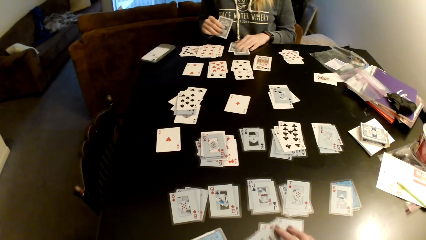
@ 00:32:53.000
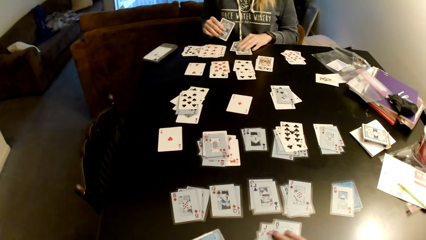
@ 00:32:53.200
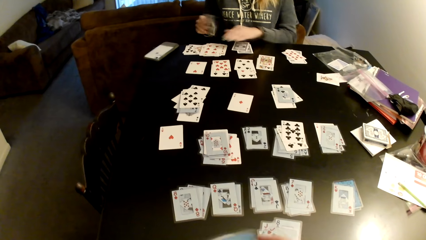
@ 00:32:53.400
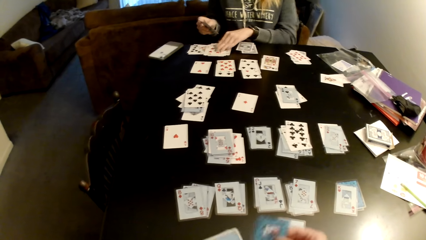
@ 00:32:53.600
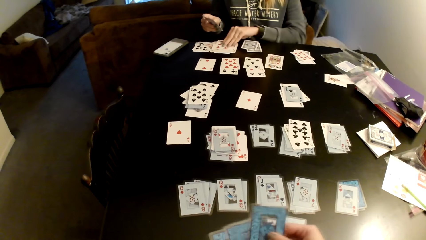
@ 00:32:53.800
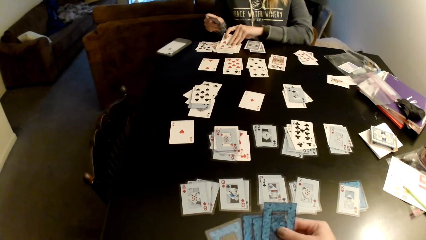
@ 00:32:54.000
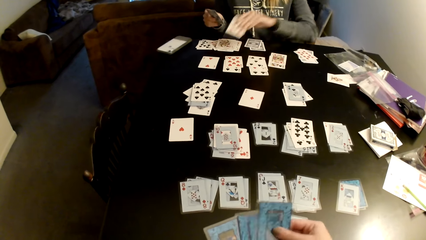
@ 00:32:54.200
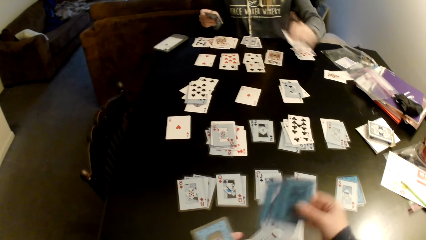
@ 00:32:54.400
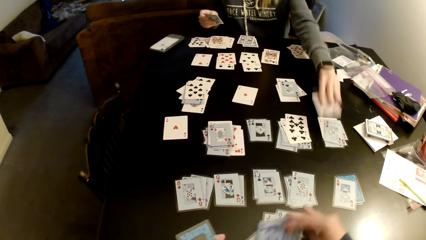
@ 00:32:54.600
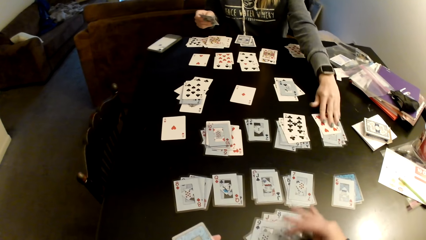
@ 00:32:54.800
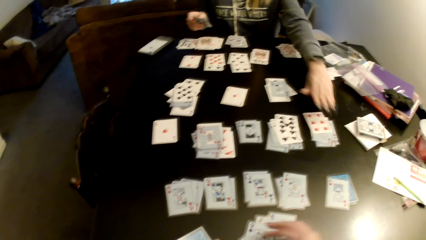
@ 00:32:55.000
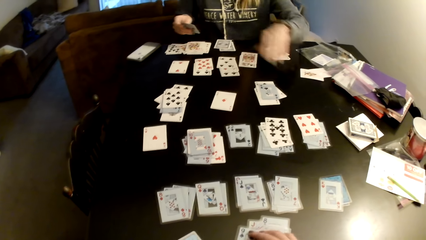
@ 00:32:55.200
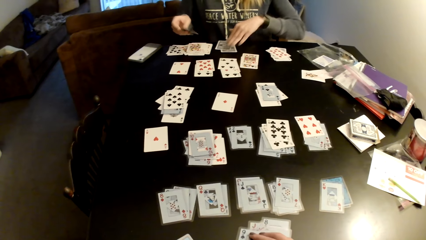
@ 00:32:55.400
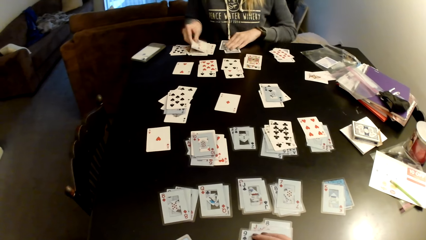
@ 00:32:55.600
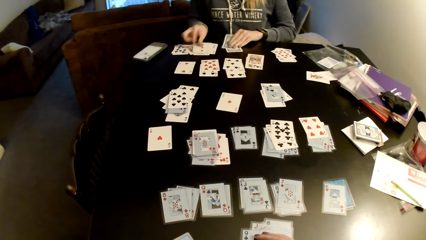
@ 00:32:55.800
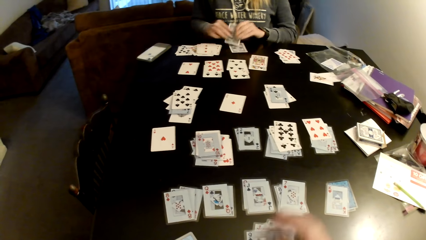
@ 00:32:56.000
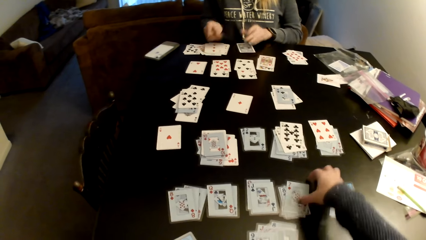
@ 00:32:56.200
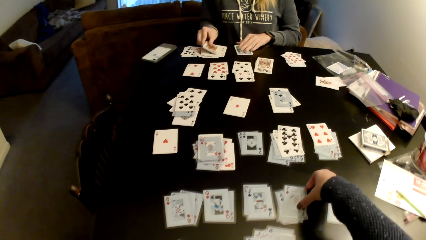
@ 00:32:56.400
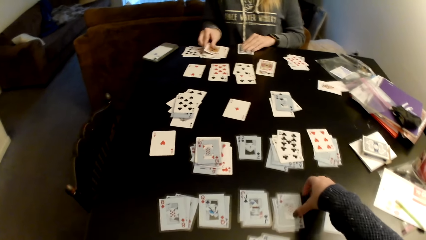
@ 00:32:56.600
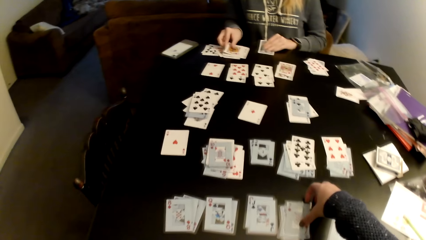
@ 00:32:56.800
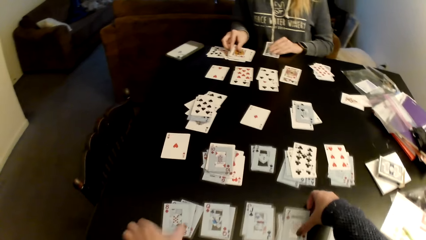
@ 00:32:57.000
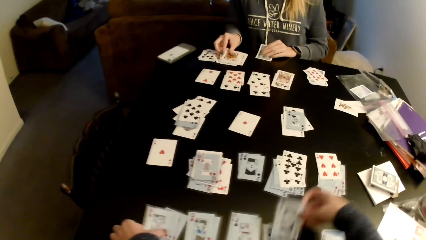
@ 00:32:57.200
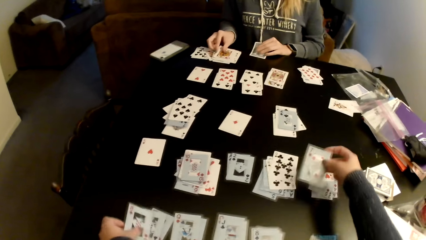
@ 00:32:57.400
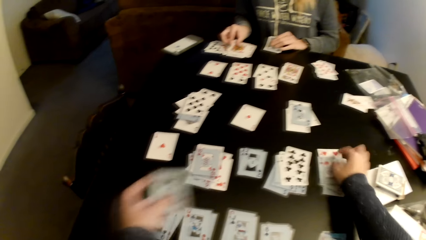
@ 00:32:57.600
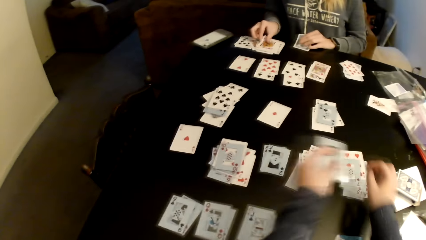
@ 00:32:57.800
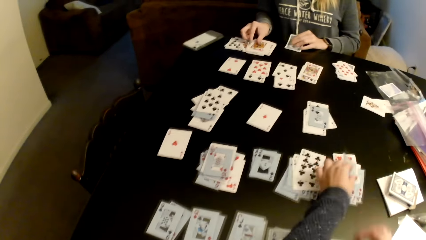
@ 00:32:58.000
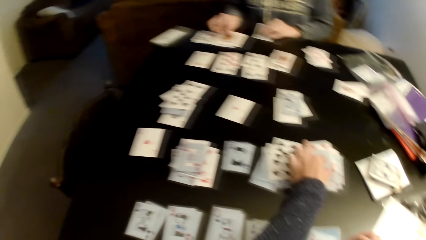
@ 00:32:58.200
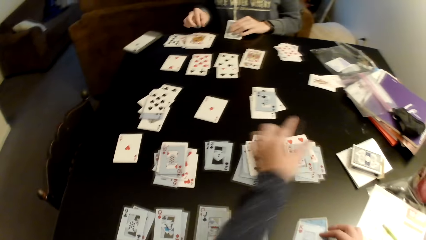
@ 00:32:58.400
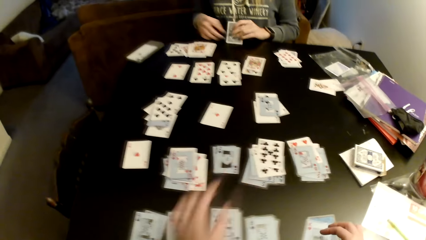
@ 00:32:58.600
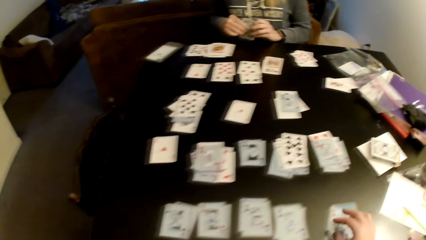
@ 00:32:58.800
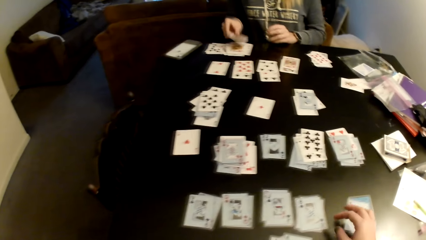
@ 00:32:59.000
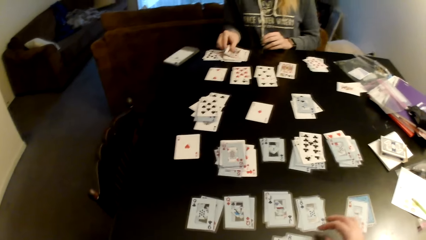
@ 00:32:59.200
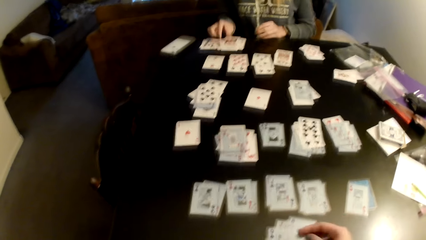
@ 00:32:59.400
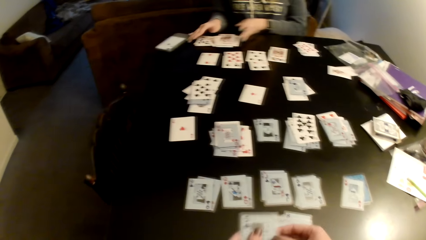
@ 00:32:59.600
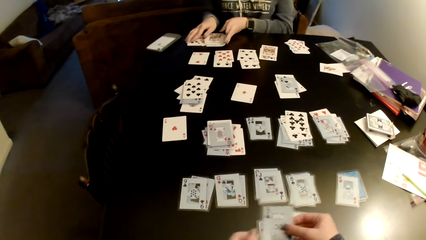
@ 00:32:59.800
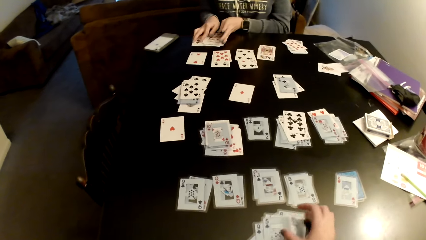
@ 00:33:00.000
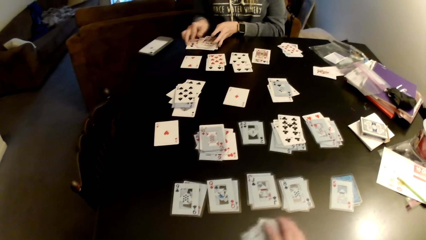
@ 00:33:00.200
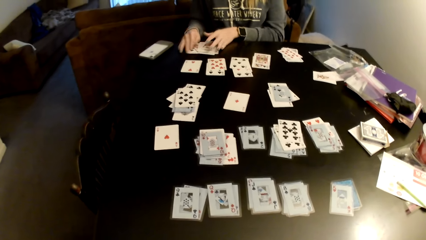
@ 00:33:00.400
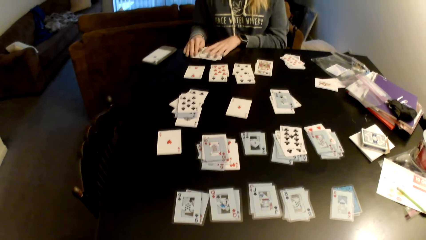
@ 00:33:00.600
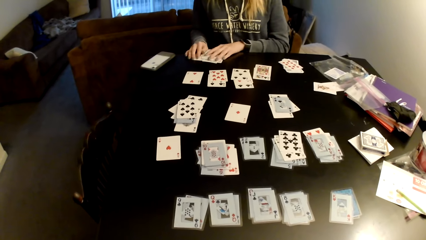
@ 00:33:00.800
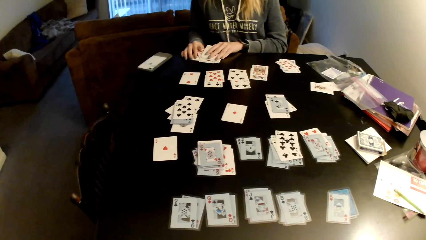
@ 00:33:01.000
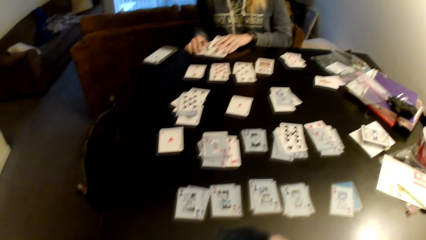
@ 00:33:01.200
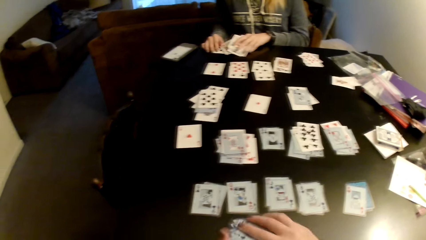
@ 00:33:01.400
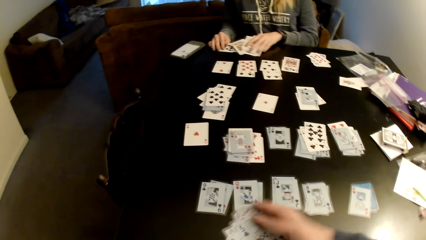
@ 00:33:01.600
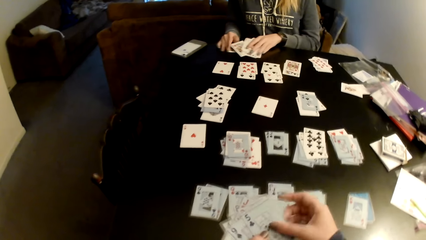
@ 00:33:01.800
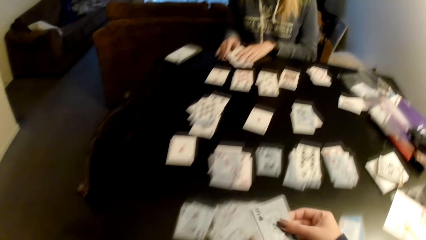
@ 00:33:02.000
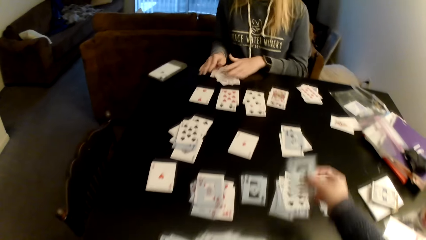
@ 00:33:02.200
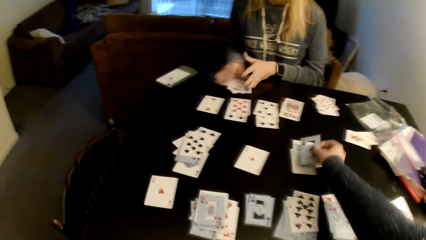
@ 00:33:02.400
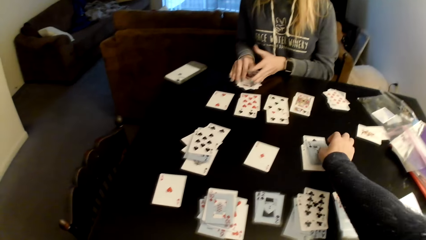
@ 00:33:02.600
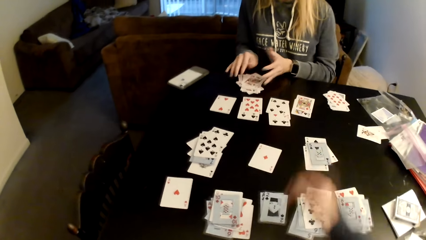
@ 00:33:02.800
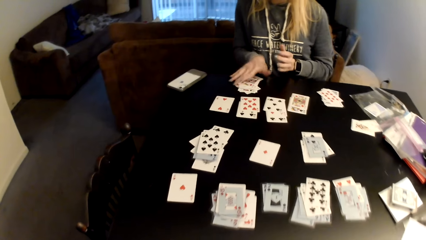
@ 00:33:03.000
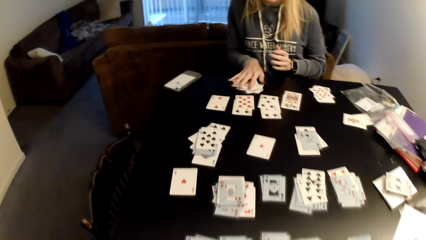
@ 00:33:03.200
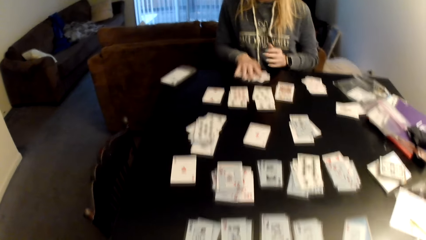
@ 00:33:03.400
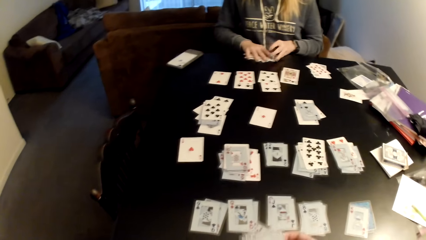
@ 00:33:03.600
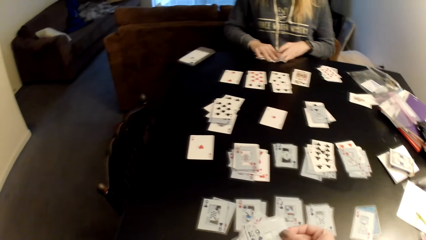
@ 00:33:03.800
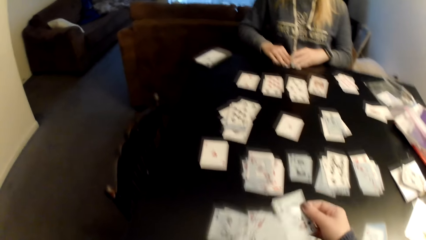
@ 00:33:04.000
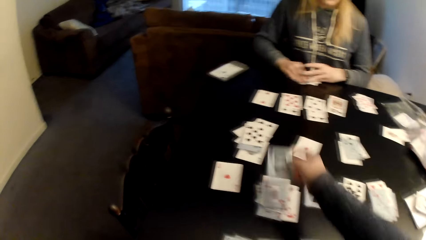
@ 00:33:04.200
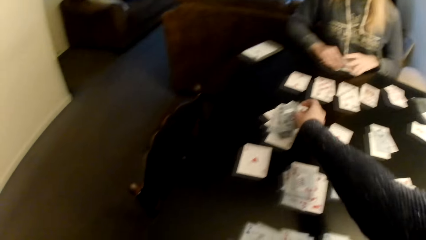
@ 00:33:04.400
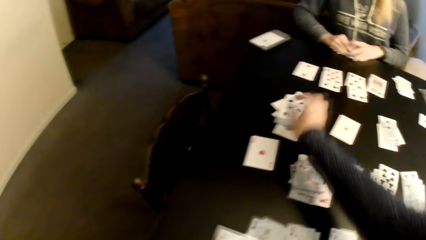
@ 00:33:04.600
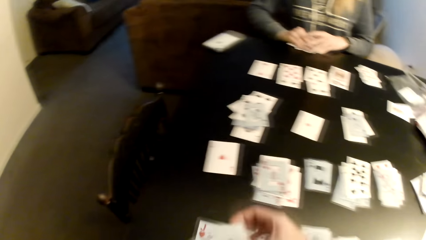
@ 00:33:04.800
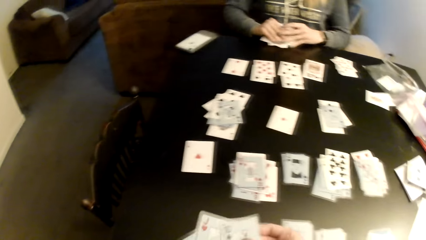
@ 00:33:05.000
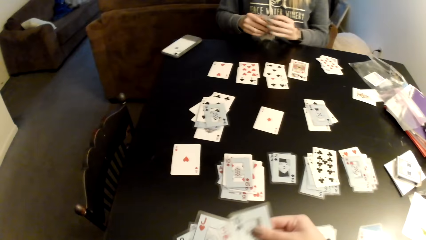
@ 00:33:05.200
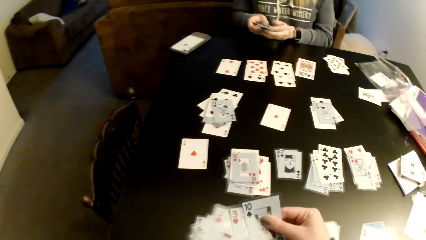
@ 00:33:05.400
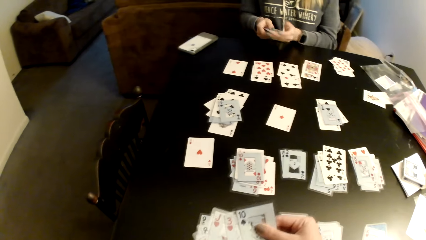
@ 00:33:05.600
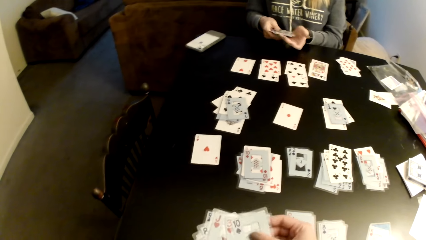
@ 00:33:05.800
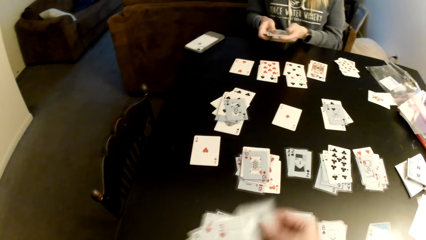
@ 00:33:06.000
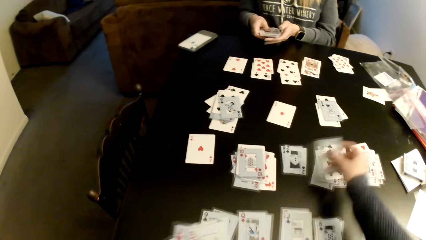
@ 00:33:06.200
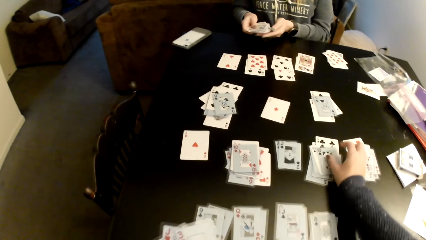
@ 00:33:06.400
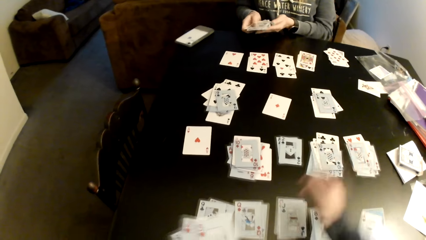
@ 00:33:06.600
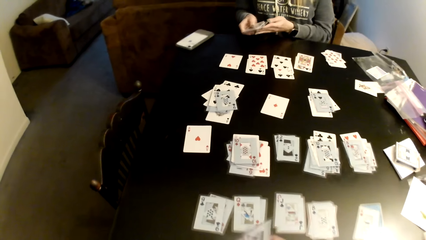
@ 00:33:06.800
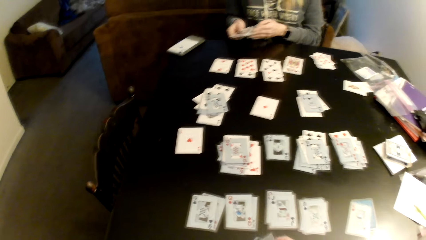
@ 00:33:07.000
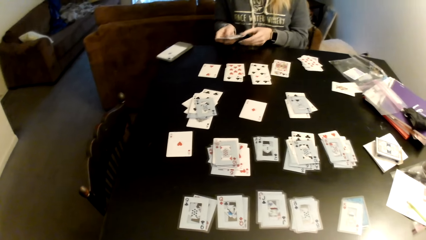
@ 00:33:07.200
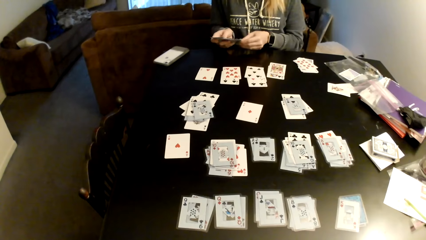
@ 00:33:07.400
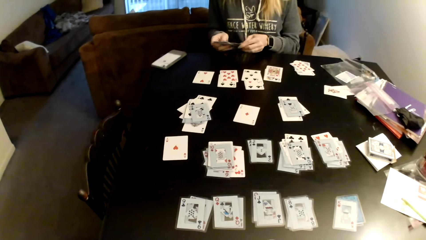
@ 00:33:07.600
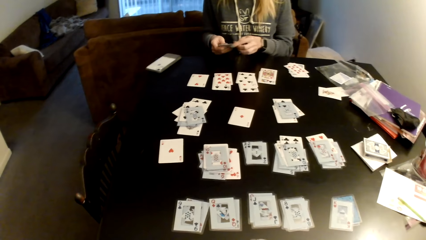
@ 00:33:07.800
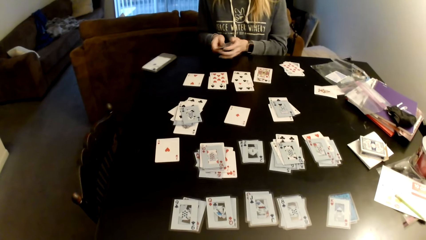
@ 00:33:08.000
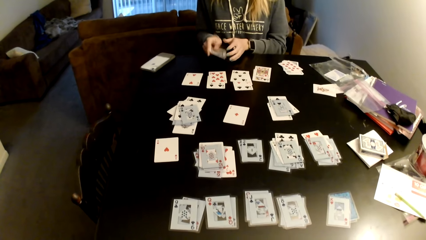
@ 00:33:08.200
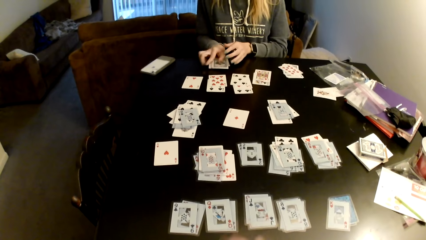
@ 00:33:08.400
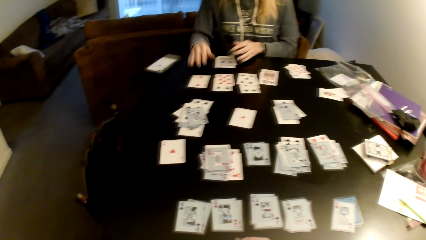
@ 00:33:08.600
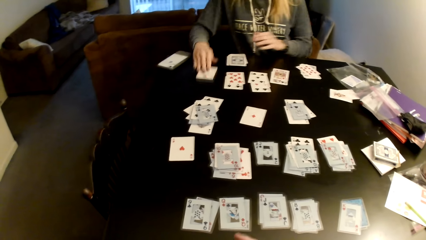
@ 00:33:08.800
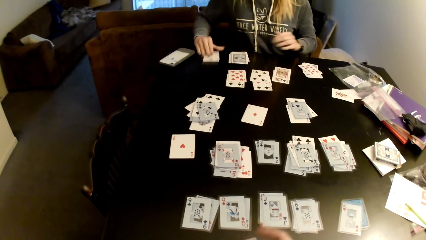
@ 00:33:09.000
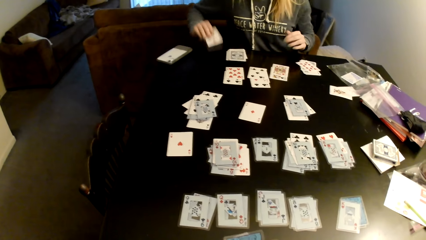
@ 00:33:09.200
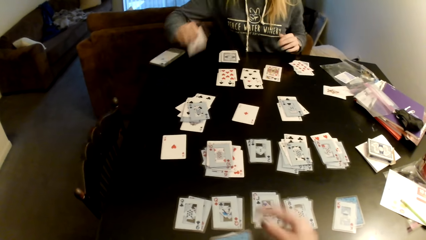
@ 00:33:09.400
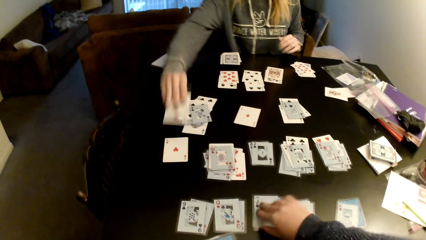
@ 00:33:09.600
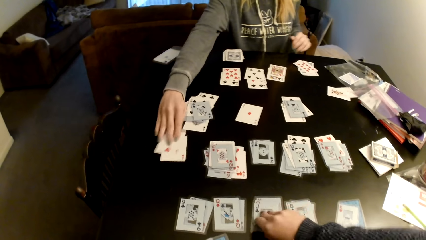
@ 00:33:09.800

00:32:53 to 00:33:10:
The camera wearer puts the card on a card. A woman switches a card to the other hand, adjusts cards on a table, pulls the card and picks a card. The camera wearer picks cards and sorts cards with her hands. The woman puts the card on a card. The camera wearer puts the card on a card. The woman puts the card on a card, moves cards on the table, picks a card and switches a card to the other hand. The camera wearer adjusts cards on the table and picks the card. The woman picks a card. The camera wearer puts the card on a card. She puts the card on a card again. She moves cards on the table. The woman picks a card and switches a card to the other hand. The camera wearer puts the card on a card and aligns the cards. The woman adjusts cards on the table and collects the cards with both hands. The camera wearer picks the card and puts the card on a card. The woman pulls her hand off the cards, rotates the cards and adjusts cards on the table. The camera wearer puts the card on a card. The woman picks up the cards and aligns the cards. The camera wearer picks the card and puts the card on a card. The woman puts the cards on the table and pulls the card on the table.
